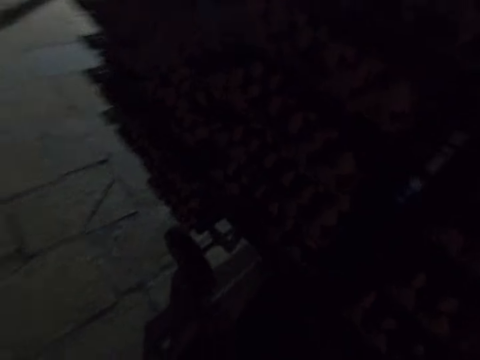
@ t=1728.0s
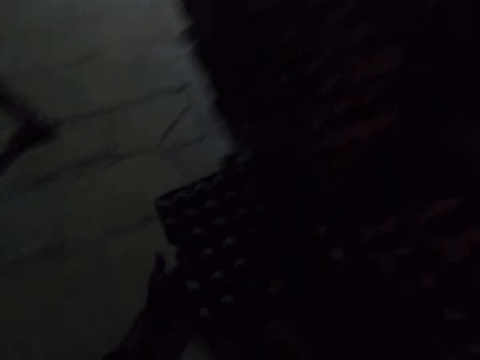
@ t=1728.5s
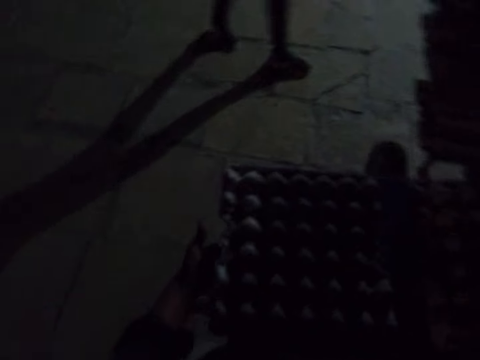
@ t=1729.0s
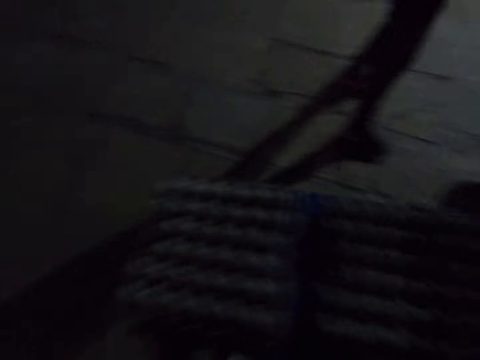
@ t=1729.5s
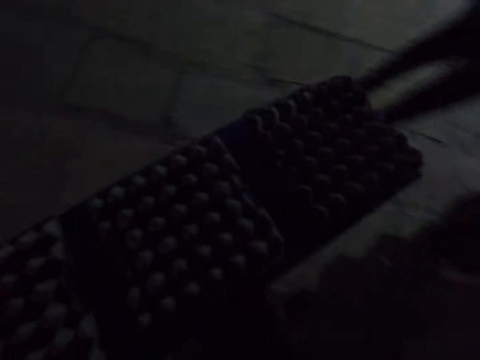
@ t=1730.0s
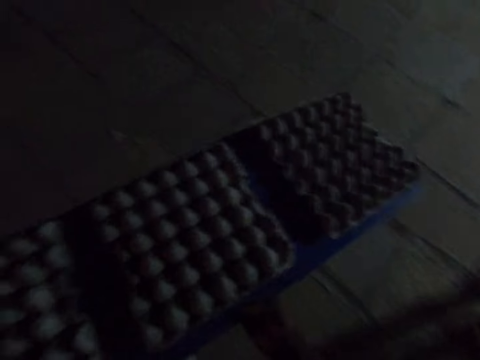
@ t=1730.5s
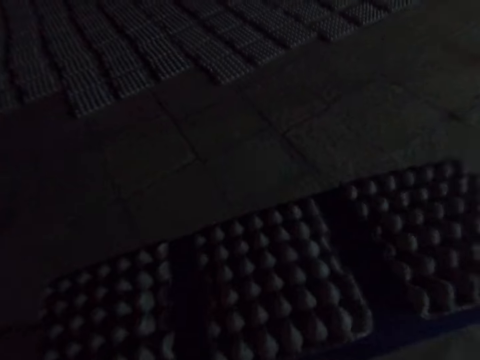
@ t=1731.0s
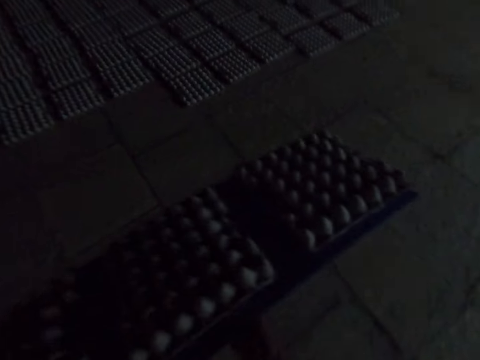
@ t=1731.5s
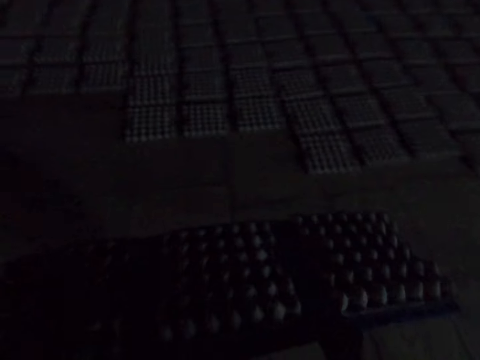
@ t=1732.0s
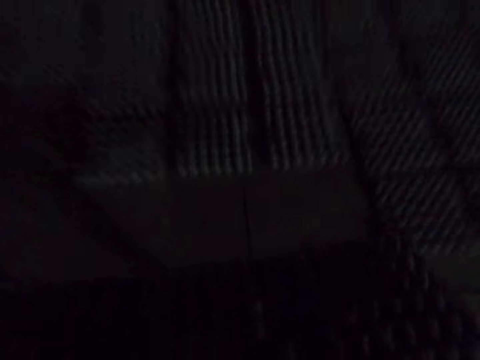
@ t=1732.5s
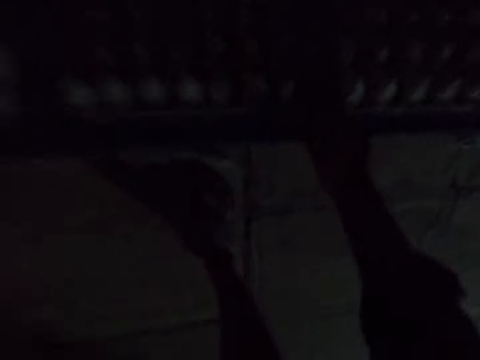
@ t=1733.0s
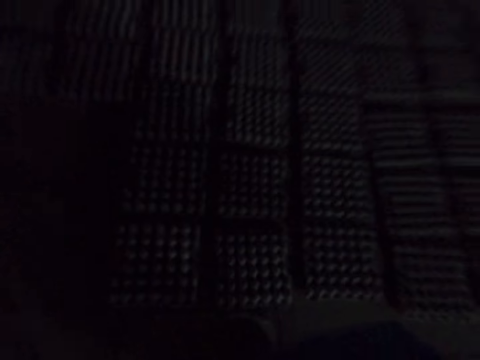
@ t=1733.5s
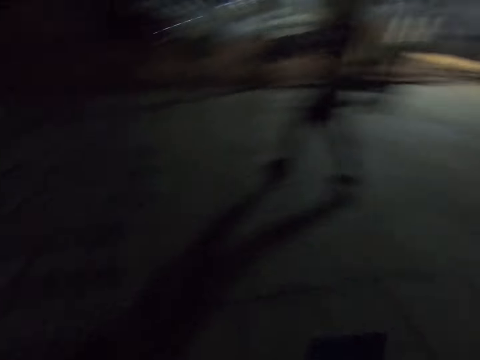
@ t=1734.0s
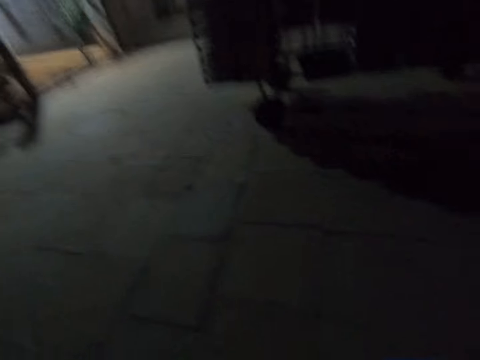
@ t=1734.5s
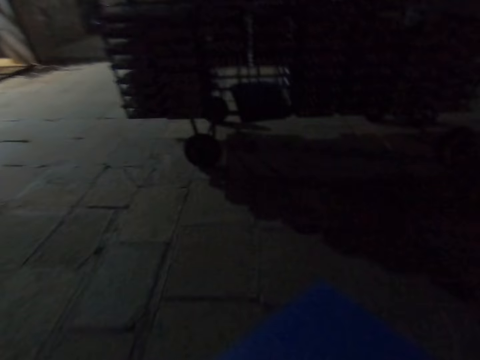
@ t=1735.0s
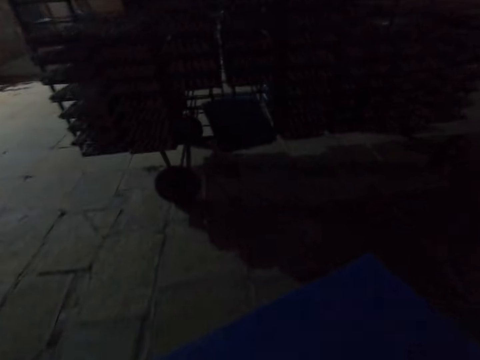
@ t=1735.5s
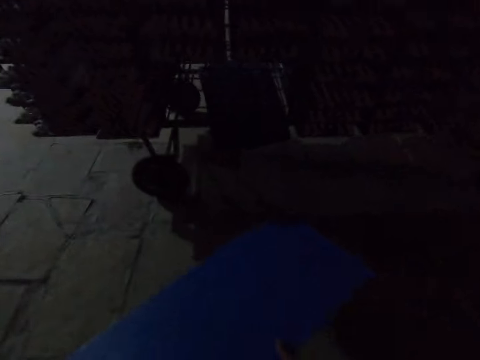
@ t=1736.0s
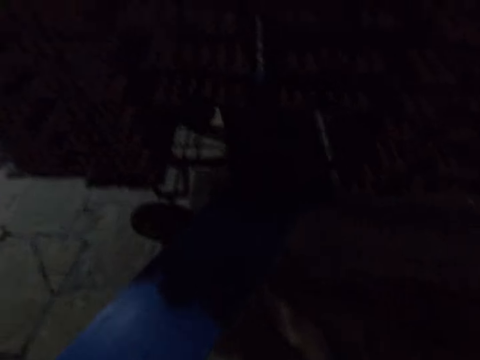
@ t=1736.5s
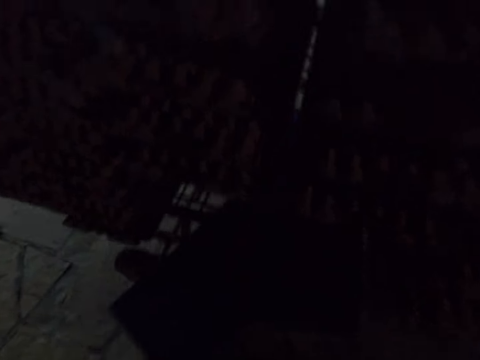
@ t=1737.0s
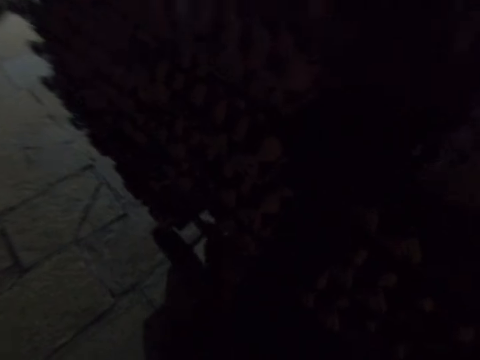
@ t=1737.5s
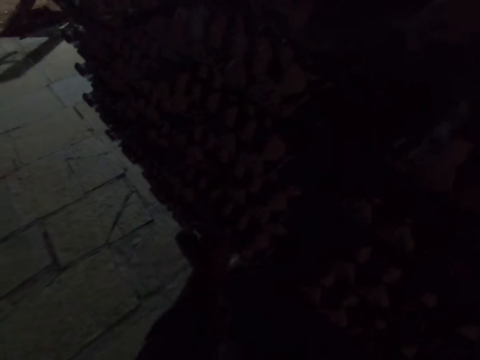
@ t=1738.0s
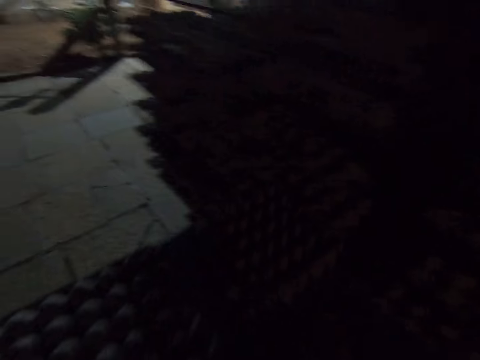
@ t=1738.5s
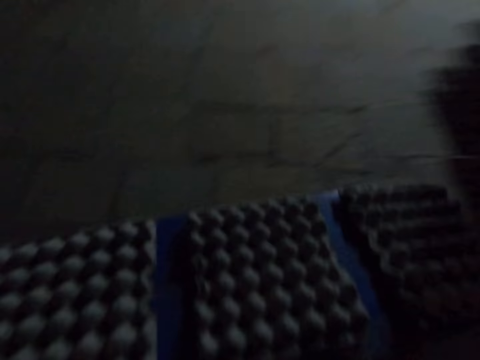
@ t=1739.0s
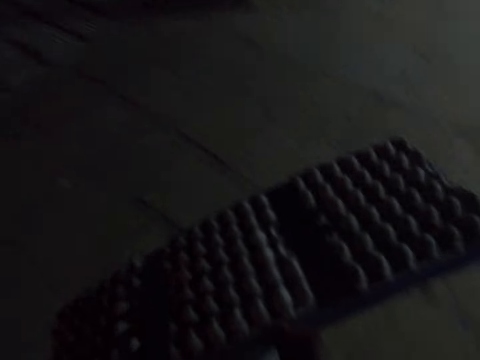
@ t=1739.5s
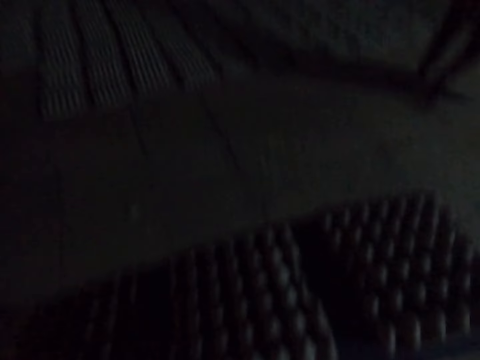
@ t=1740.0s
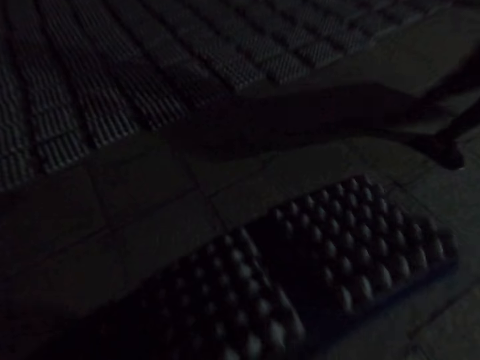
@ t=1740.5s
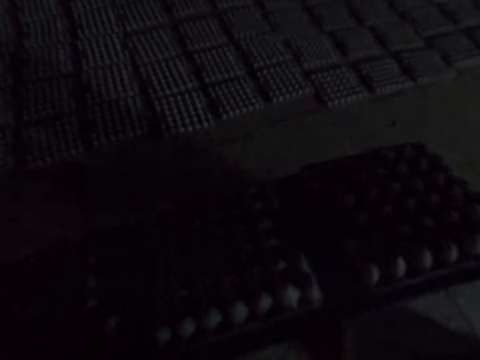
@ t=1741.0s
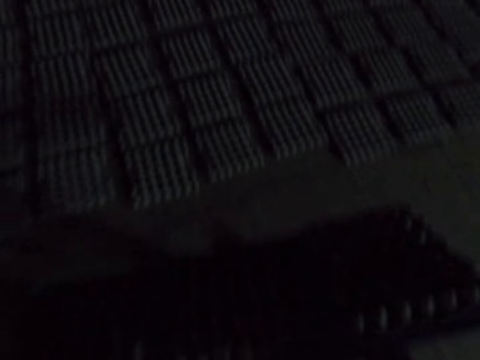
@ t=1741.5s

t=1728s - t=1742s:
The camera wearer picks up egg trays. A man walks around. The camera wearer walks around, drops the egg trays, and walks around. The man walks around. The camera wearer offloads goods from a trolley, drops a board, picks up the egg trays, and walks around. The man walks around.

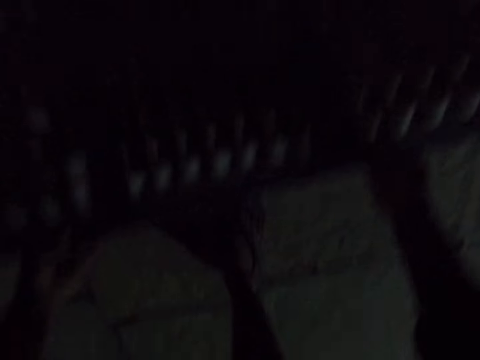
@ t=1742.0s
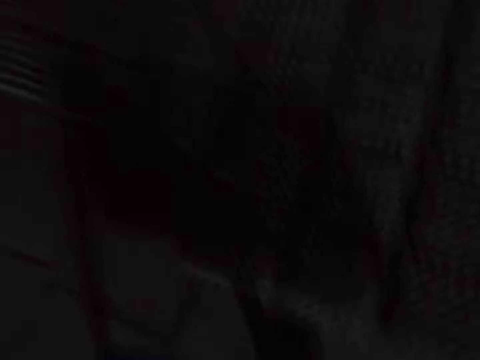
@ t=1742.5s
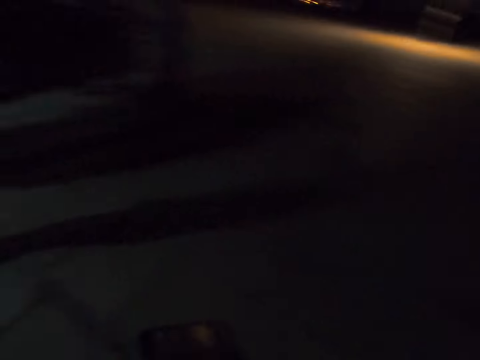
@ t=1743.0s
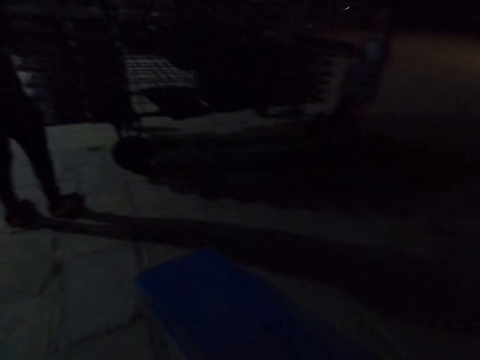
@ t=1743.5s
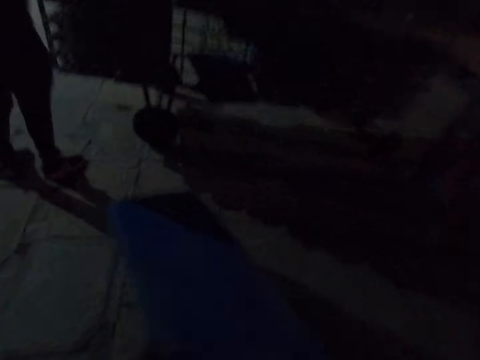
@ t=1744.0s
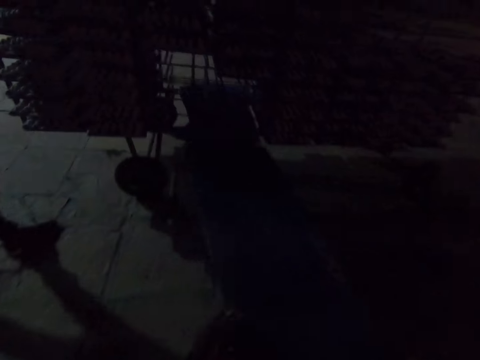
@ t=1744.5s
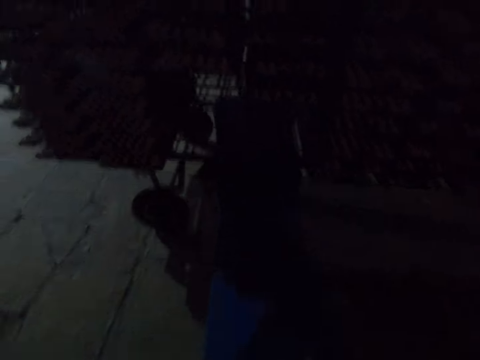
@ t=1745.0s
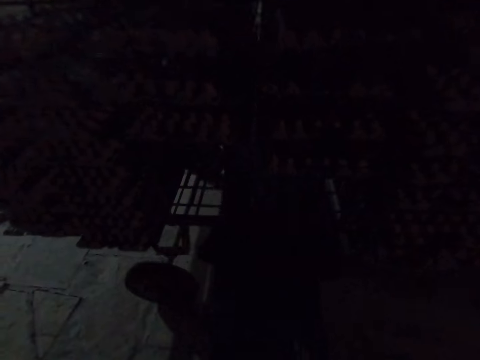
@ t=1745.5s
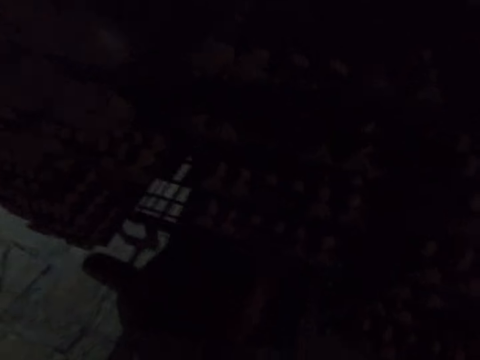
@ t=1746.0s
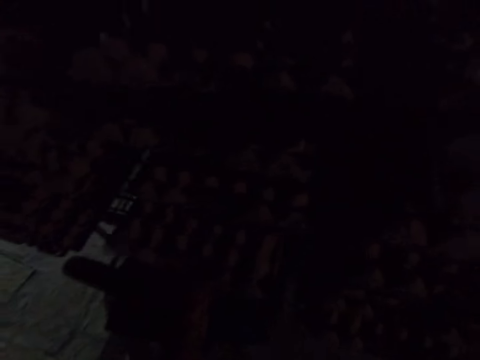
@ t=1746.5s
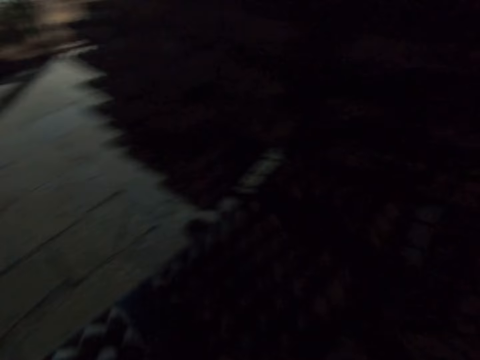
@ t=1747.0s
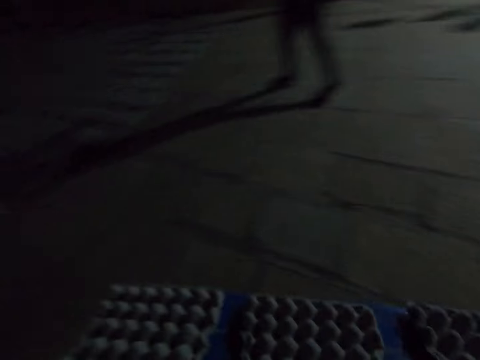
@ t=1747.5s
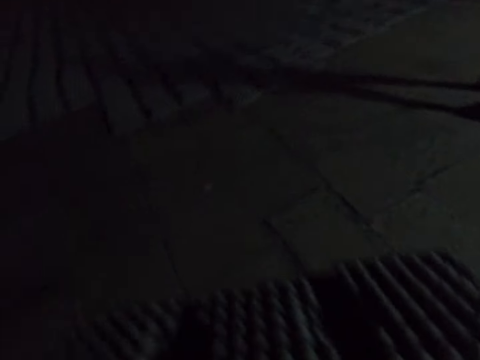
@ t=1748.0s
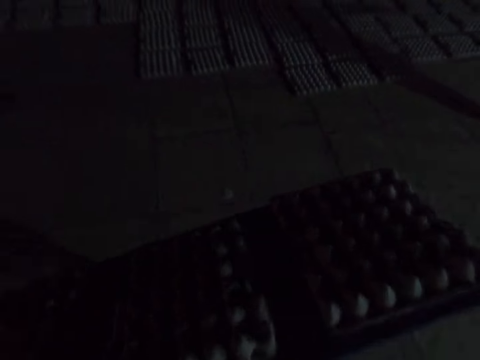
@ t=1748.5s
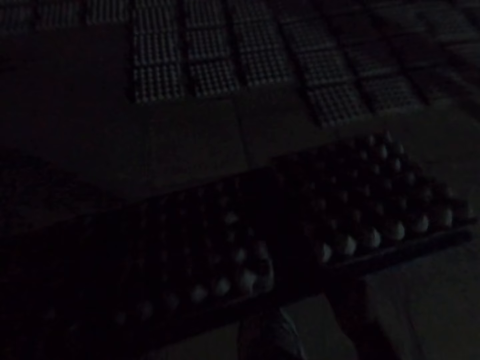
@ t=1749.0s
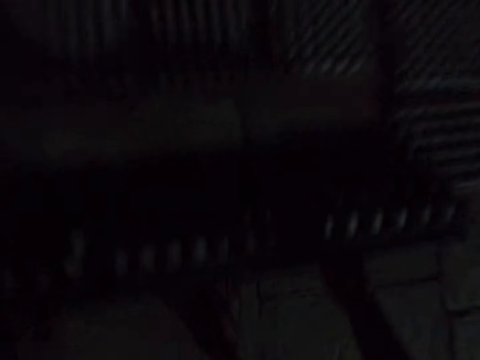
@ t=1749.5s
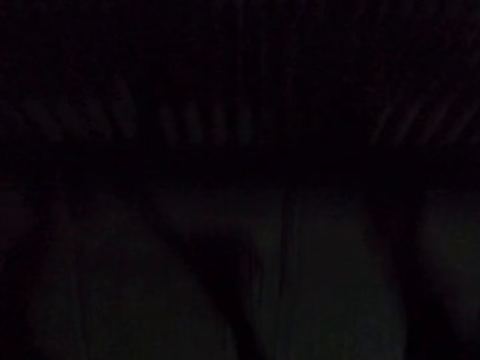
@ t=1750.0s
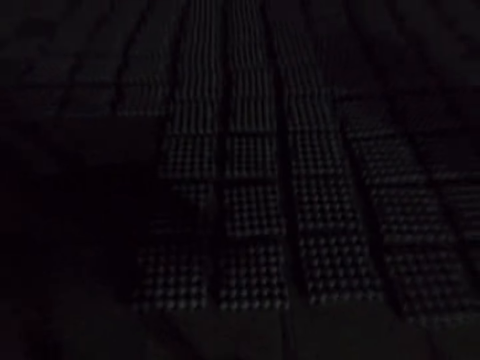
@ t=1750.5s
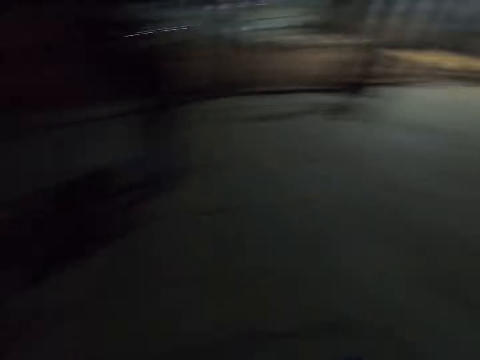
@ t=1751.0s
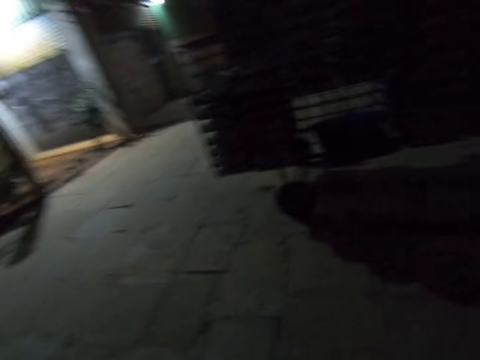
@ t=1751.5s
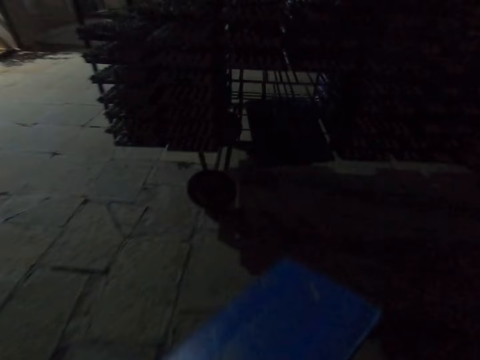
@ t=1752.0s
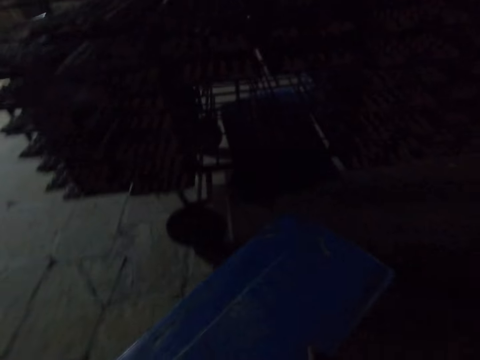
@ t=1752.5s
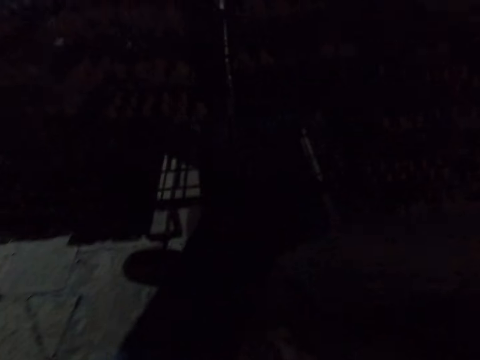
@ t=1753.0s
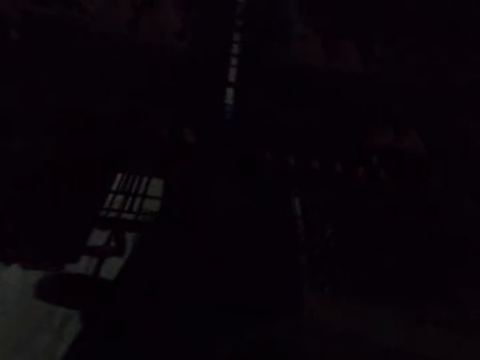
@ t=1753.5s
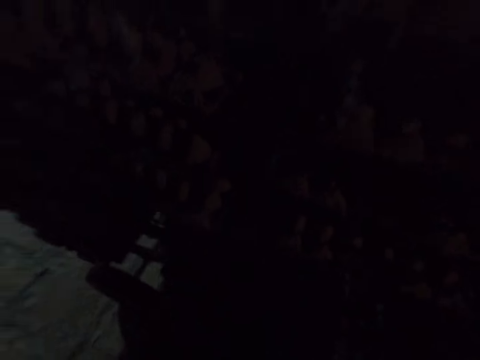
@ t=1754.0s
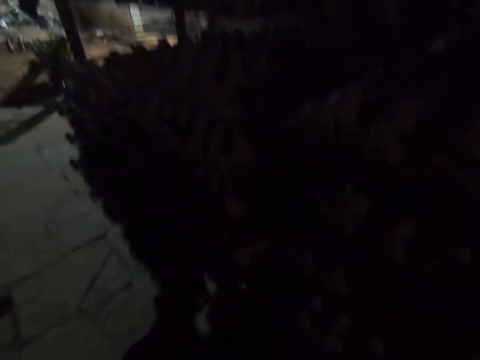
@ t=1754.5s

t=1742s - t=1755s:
The camera wearer drops egg trays and walks around. A man picks up the egg trays. The camera wearer drops a board and picks up the egg trays. The man walks around. The camera wearer walks around, drops the egg trays, walks around, and drops the board.
